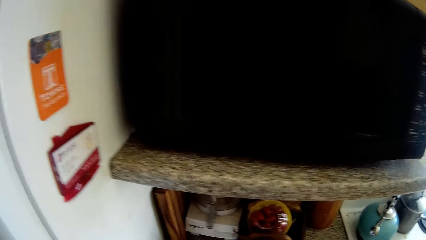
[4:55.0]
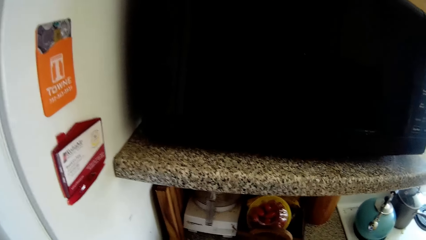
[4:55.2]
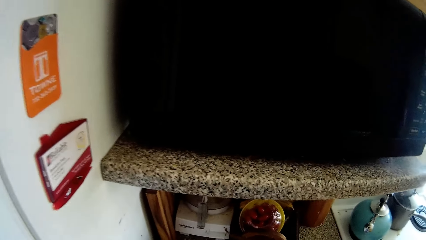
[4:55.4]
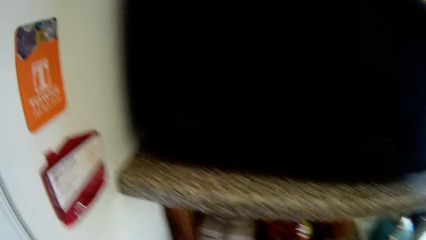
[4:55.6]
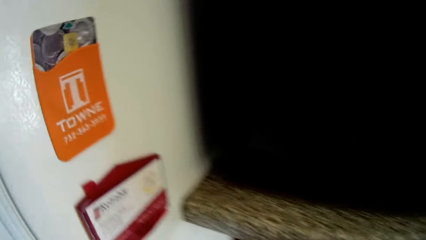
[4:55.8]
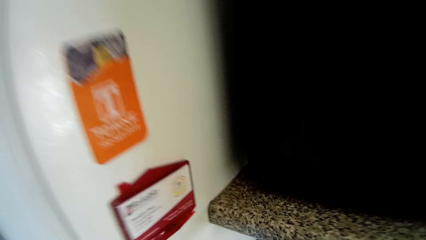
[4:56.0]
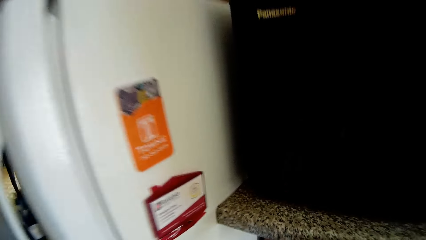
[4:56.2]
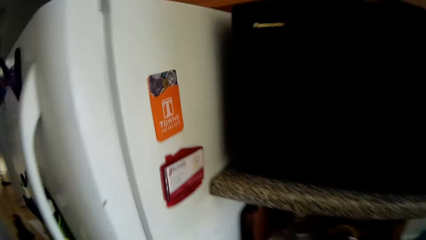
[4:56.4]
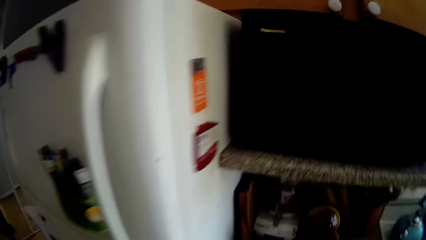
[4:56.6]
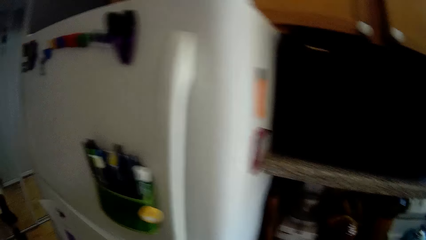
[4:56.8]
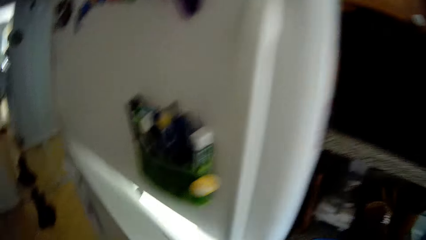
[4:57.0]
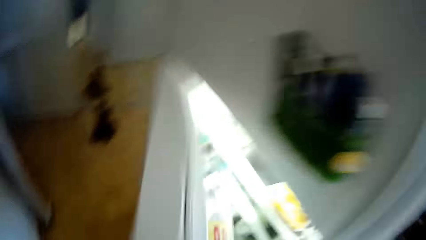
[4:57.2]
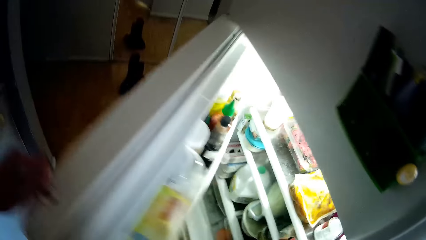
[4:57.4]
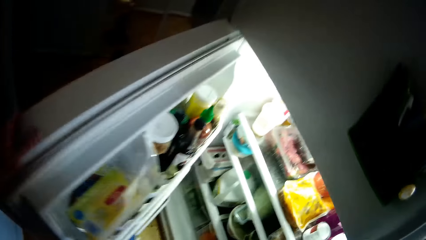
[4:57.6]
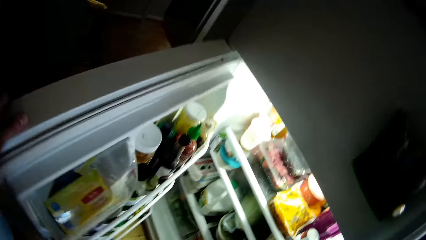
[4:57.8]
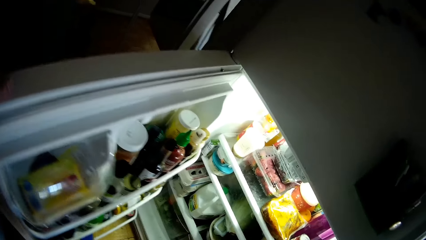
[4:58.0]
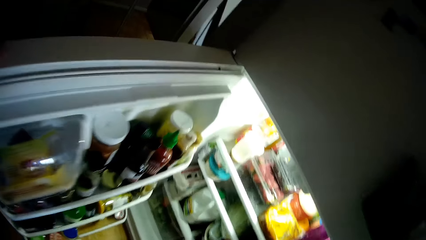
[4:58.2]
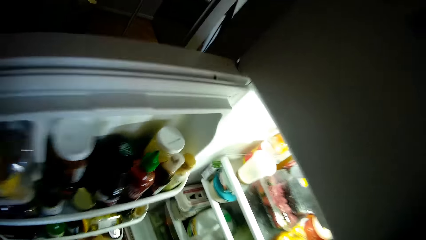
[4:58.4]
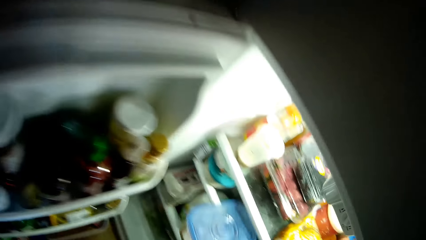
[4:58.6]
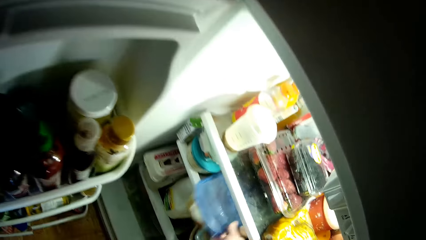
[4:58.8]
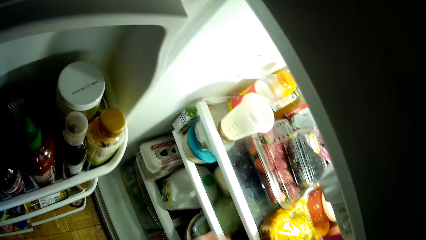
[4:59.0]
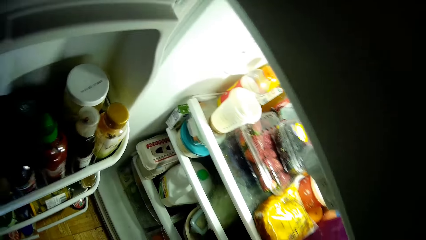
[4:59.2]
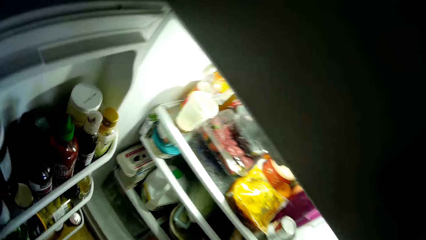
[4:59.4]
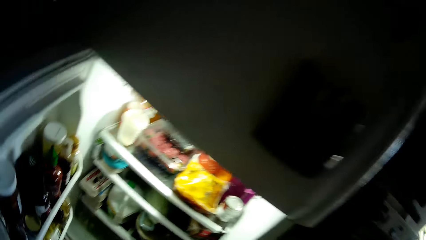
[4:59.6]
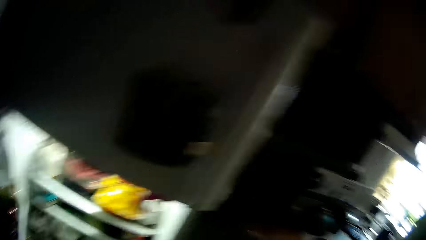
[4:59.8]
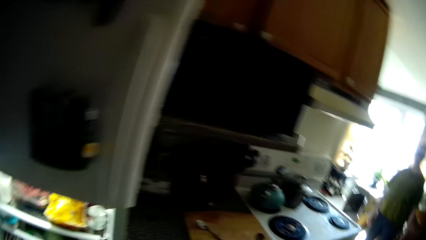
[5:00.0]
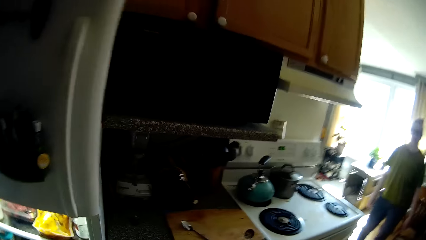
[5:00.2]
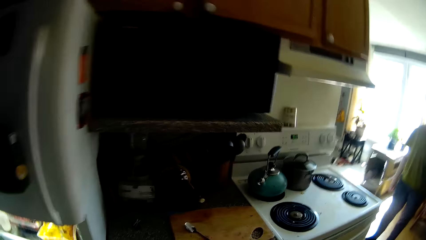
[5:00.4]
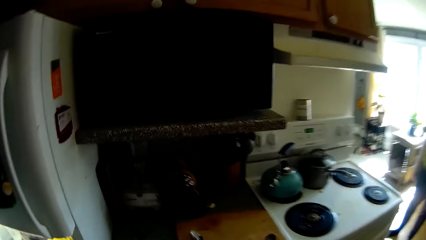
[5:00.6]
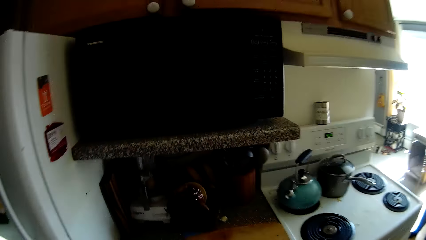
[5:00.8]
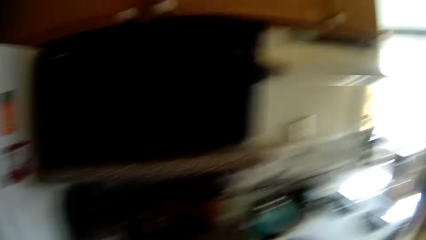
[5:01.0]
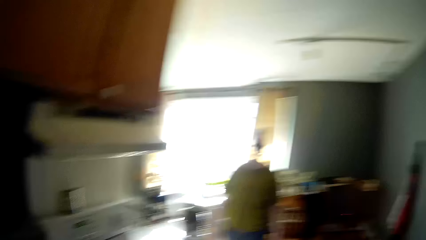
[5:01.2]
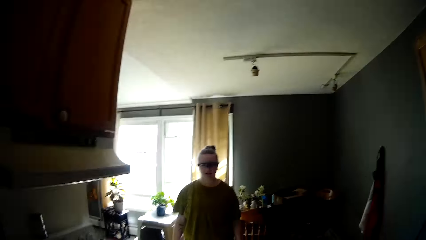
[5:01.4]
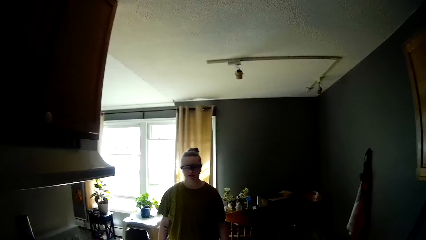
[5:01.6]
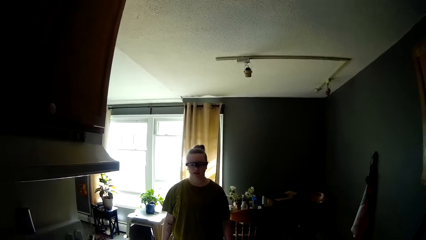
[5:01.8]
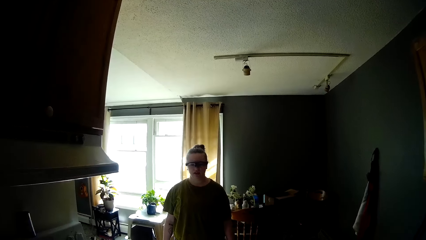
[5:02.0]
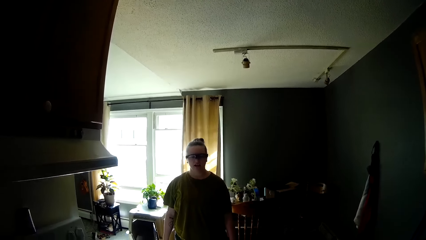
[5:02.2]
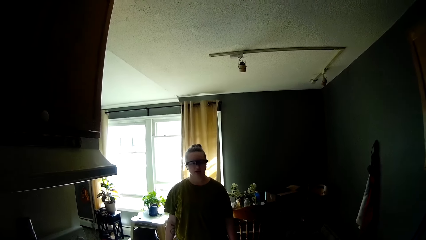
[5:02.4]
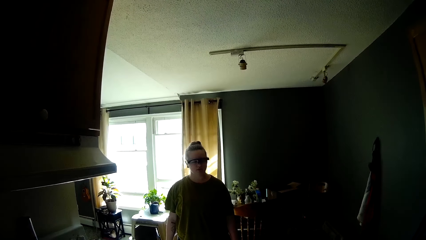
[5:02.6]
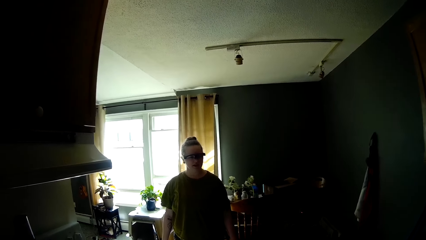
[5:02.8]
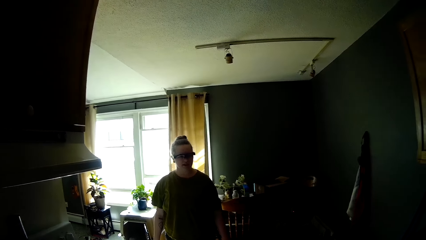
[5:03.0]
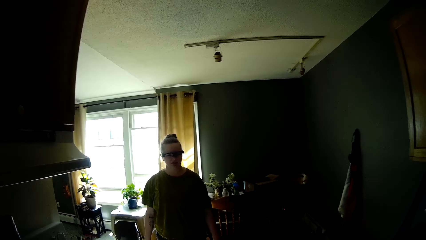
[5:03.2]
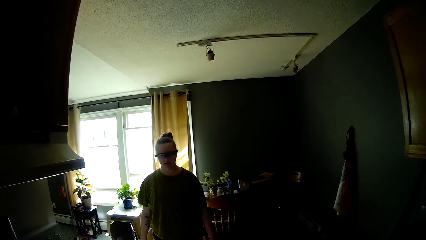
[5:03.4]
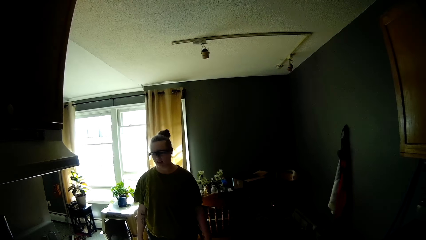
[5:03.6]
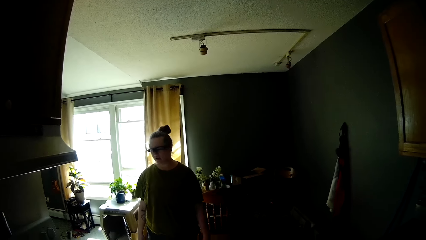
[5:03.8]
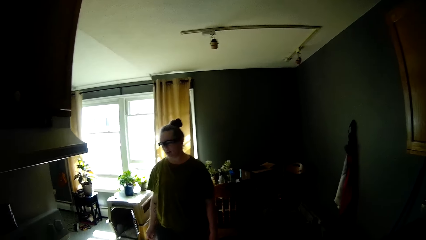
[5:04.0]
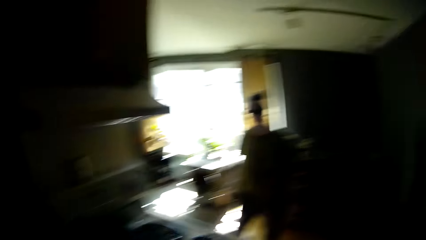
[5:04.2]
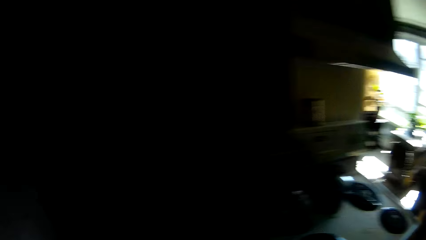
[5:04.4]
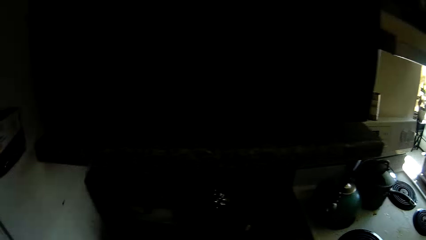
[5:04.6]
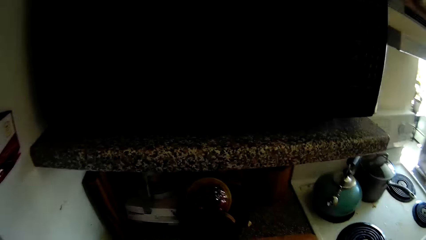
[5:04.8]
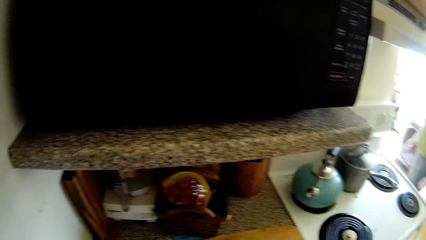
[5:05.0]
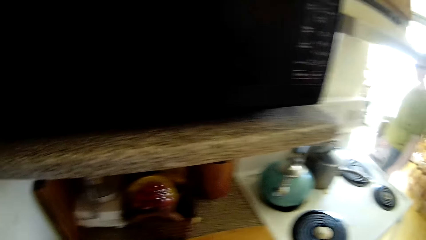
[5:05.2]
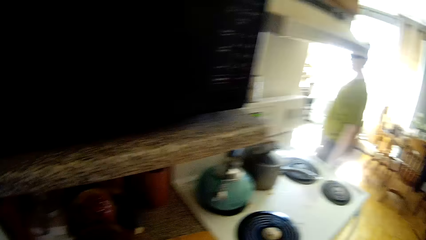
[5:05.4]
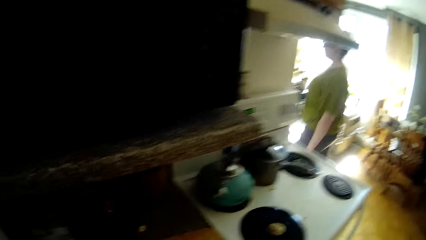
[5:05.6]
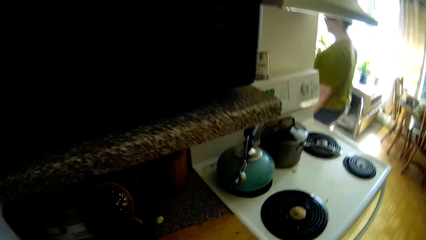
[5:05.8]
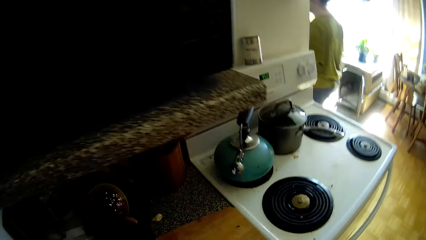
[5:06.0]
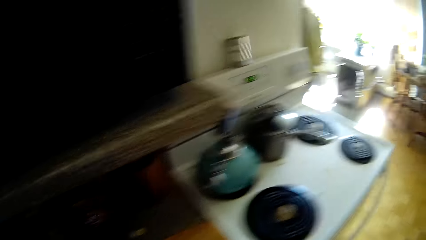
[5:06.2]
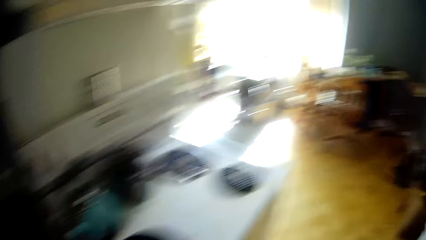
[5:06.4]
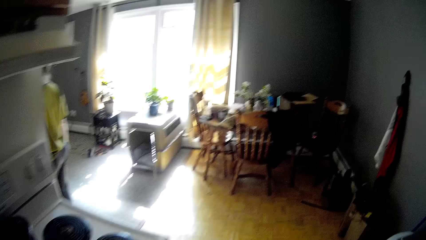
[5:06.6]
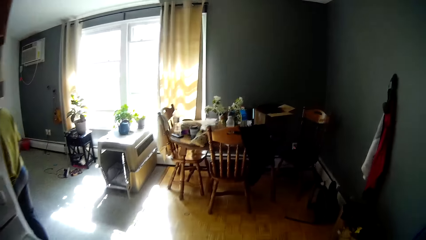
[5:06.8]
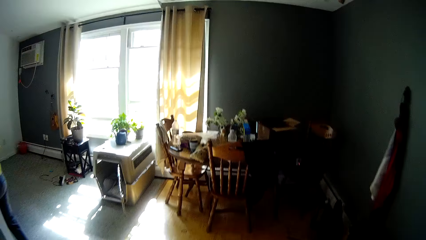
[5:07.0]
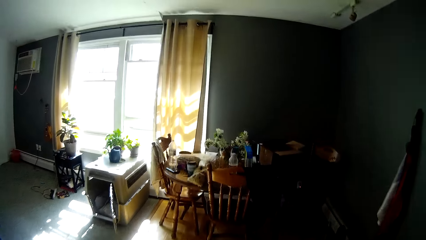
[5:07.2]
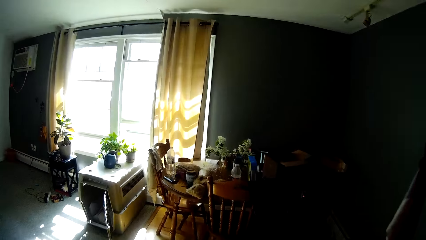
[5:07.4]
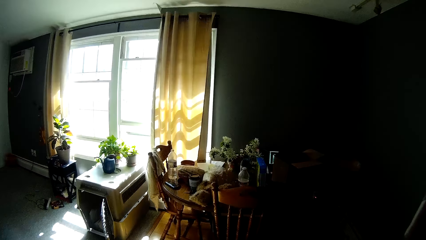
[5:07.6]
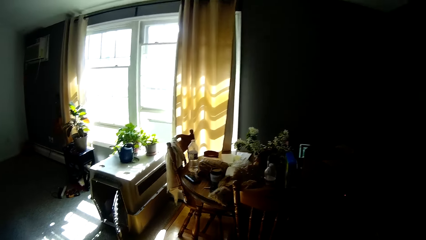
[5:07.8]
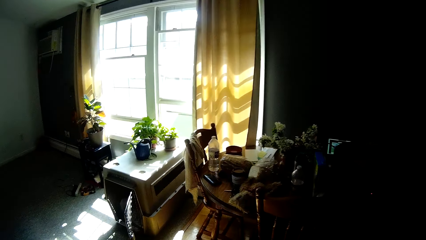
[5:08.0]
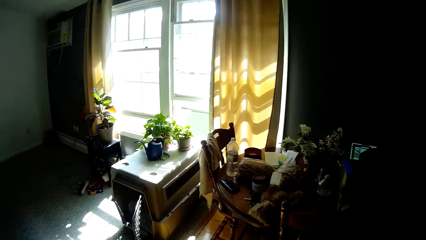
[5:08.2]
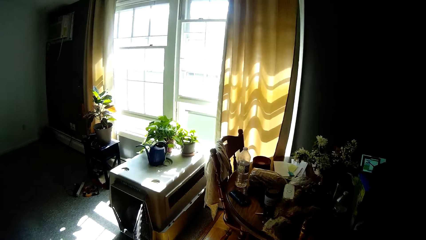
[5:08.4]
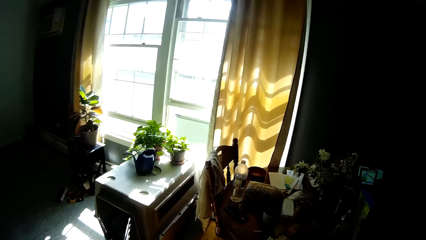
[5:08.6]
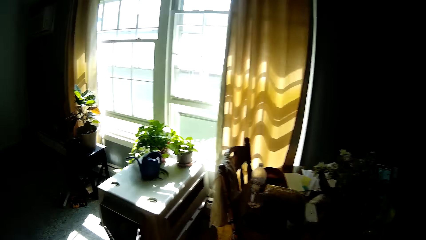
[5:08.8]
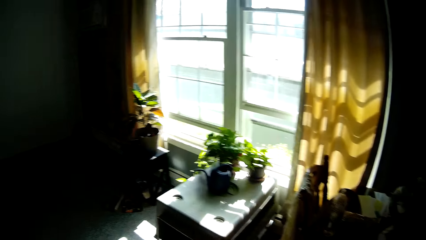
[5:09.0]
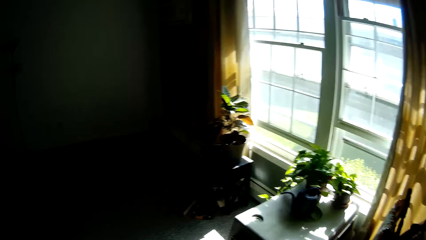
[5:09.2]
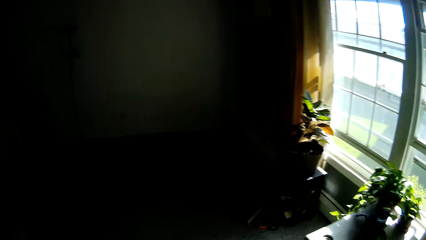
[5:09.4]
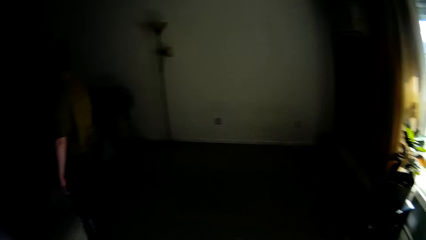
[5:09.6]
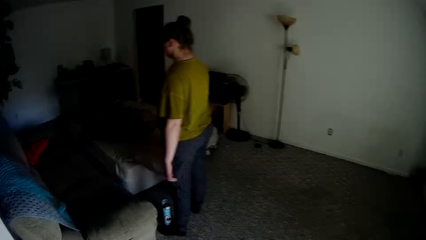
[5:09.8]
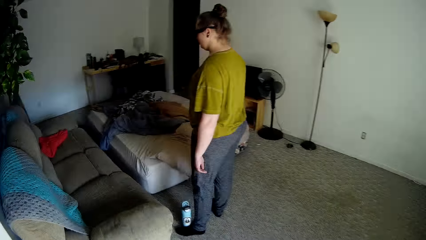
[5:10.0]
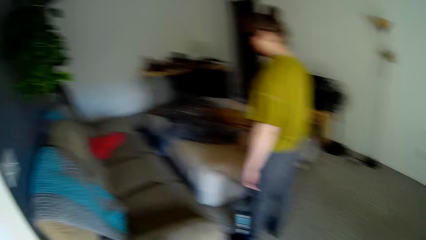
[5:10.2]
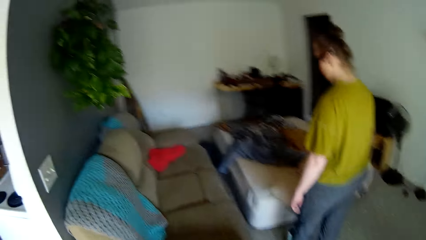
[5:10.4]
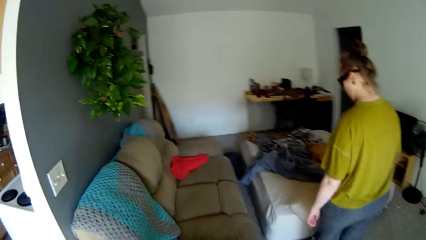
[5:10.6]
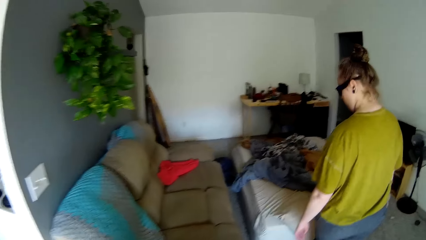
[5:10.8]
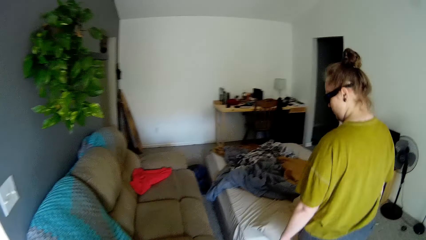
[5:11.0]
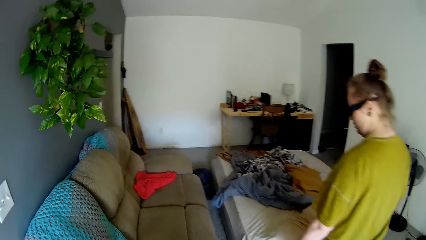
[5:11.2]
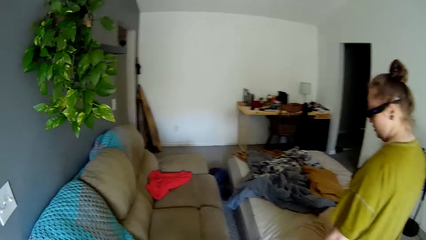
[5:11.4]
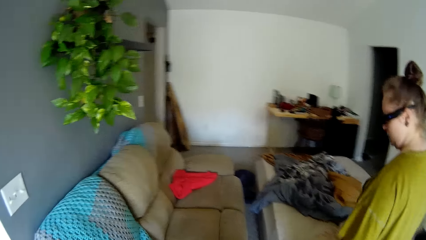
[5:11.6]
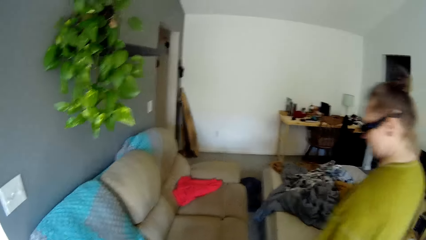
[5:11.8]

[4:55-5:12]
The camera wearer opens a fridge with his left hand. He drops a plate of food or a can into the fridge with his right hand. The woman converses with the camera wearer. The camera wearer closes the fridge with his left hand. He turns around the kitchen. He converses with the woman. He looks around the kitchen. The woman walks towards the living room. The camera wearer walks towards the living room. He converses with the woman.
